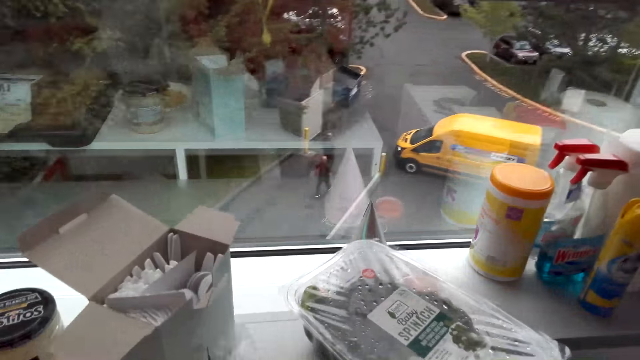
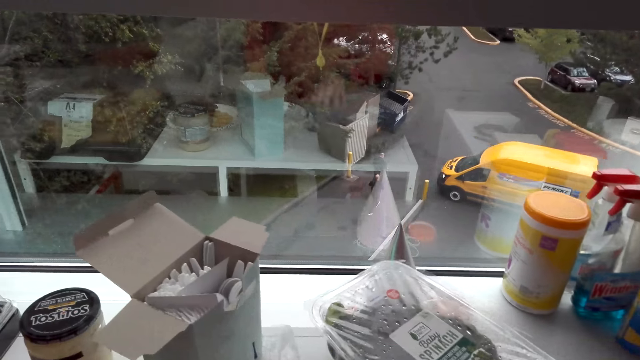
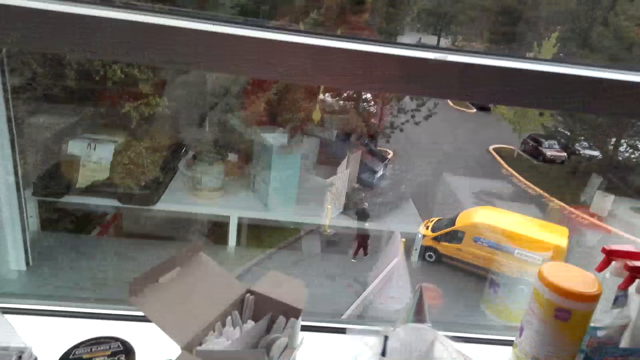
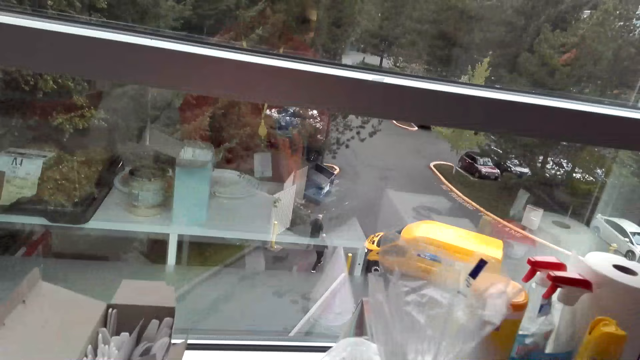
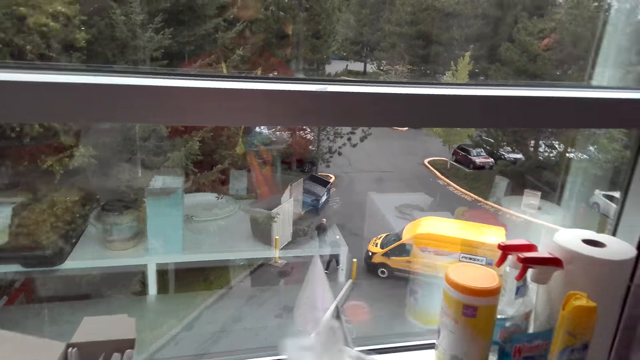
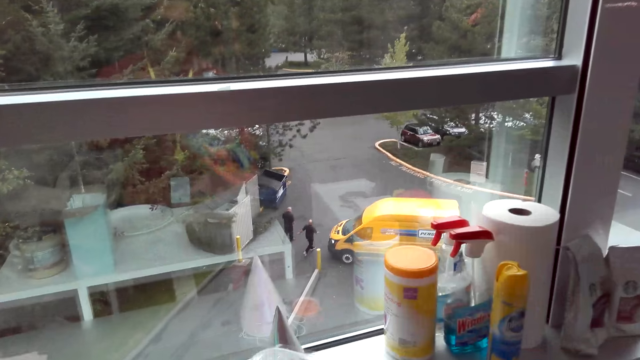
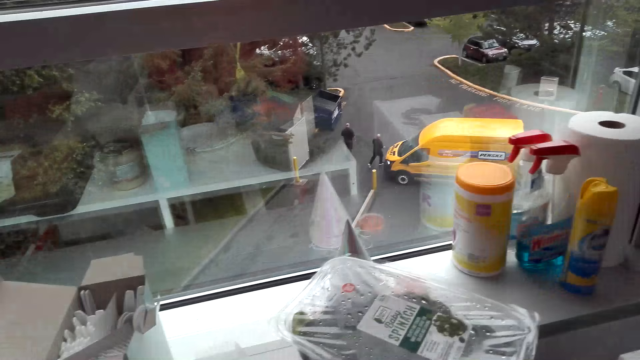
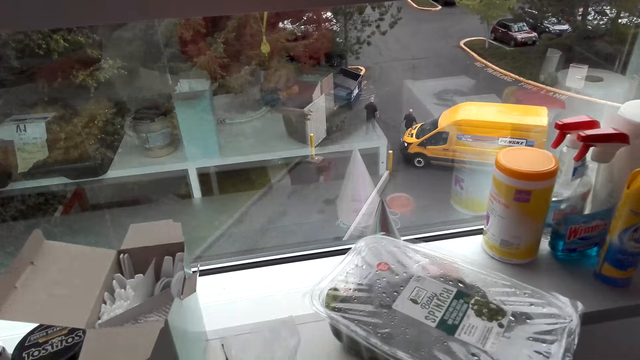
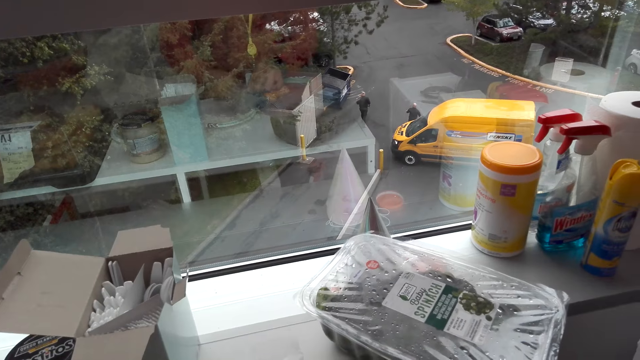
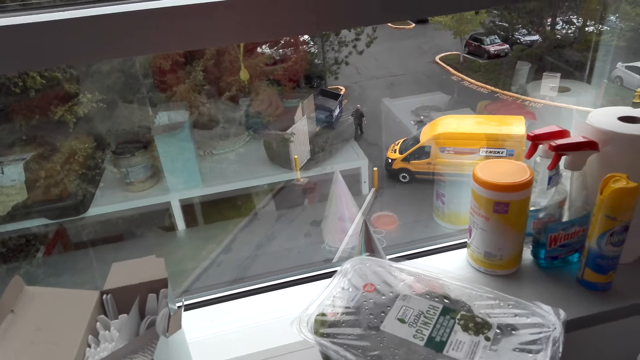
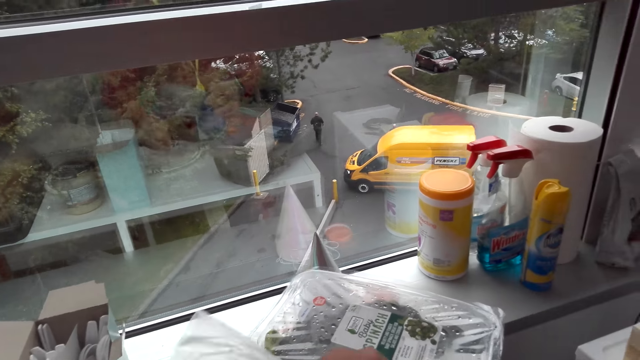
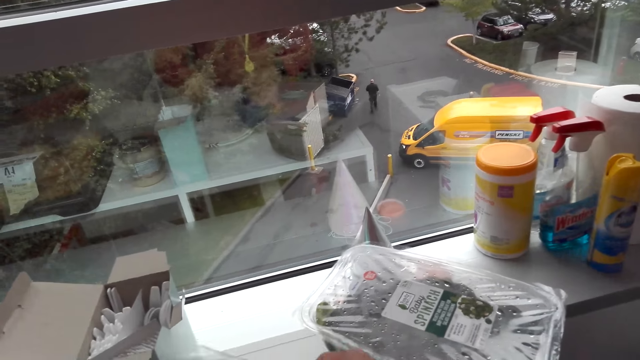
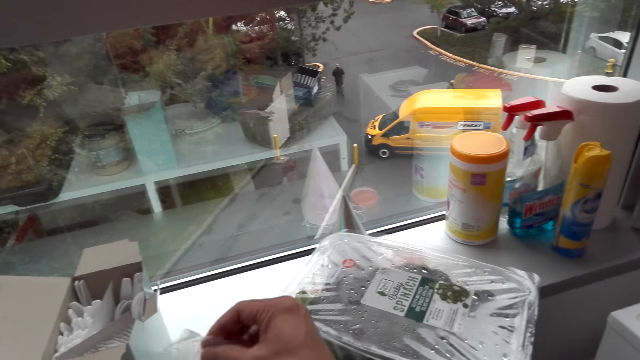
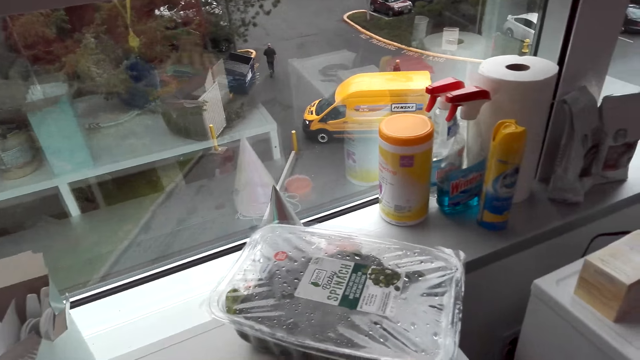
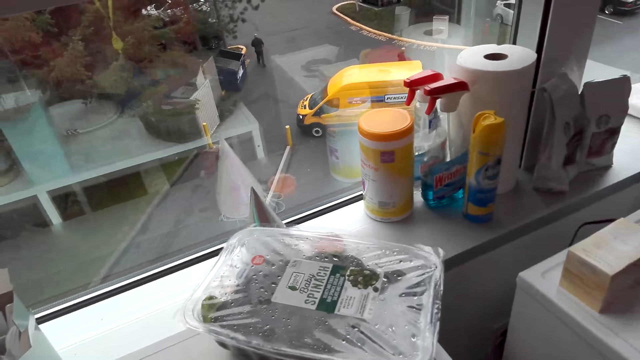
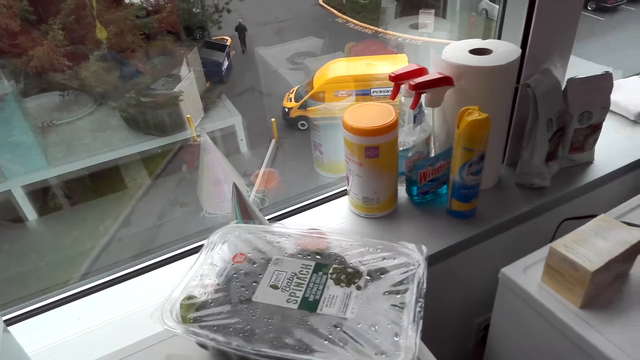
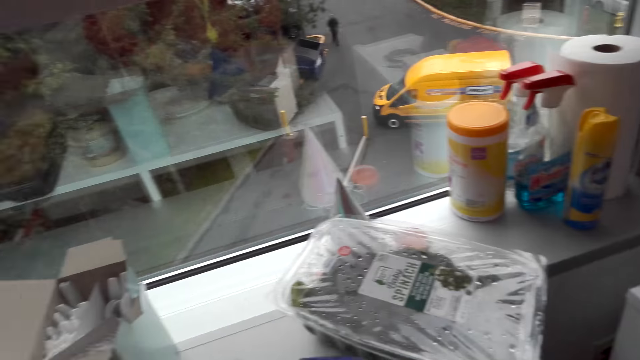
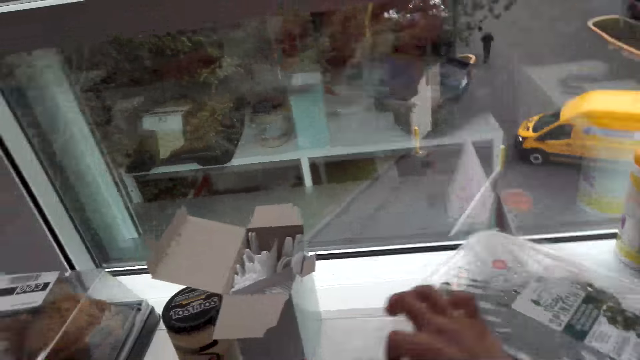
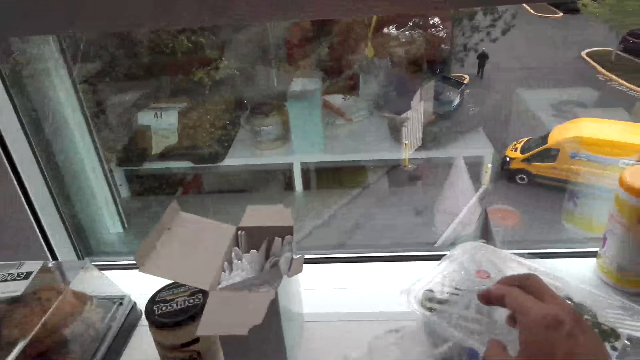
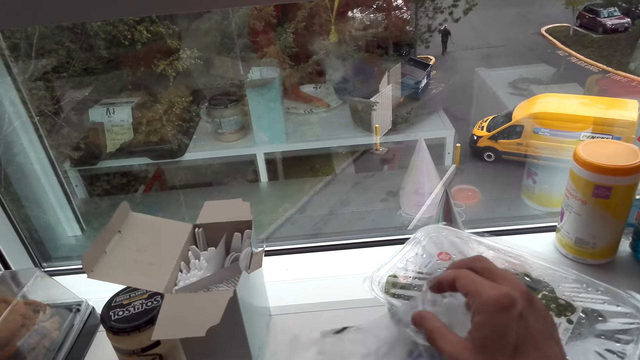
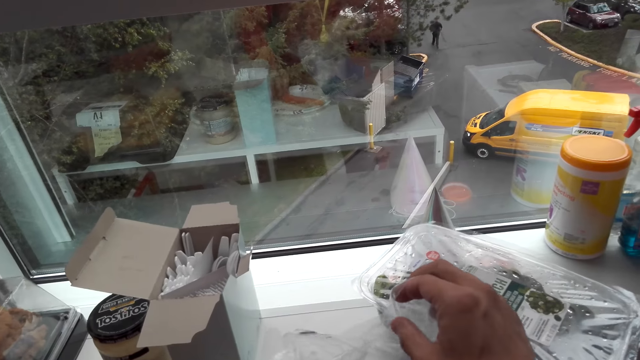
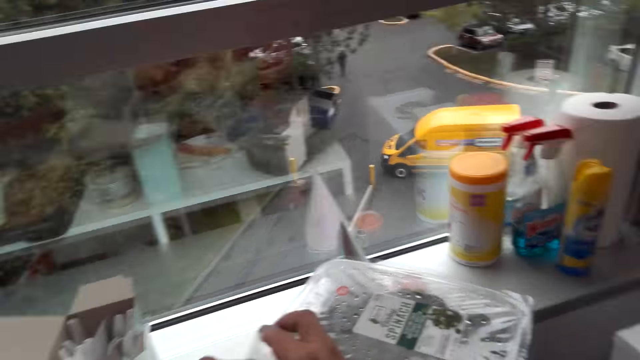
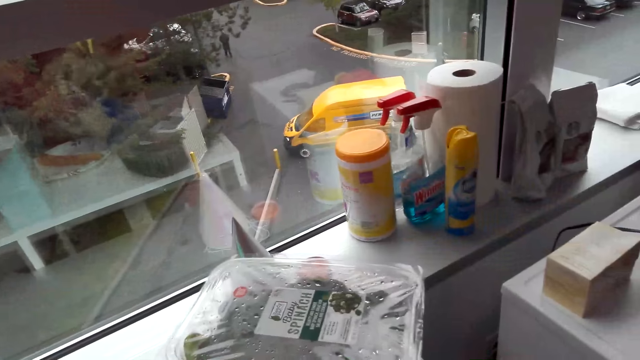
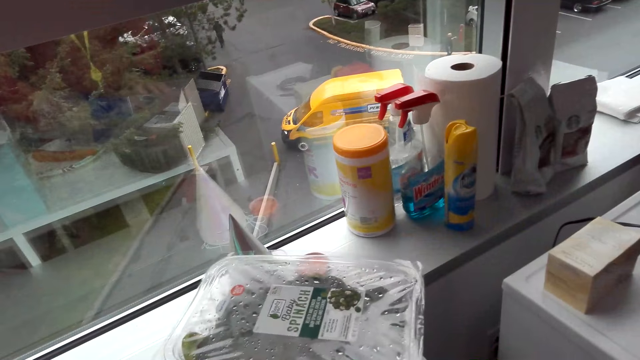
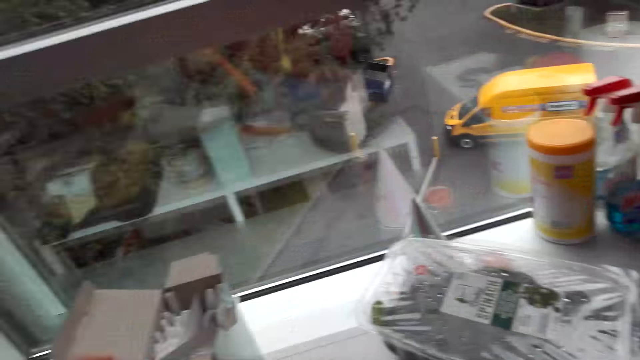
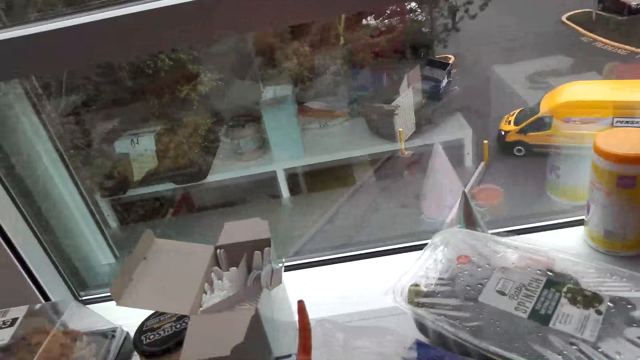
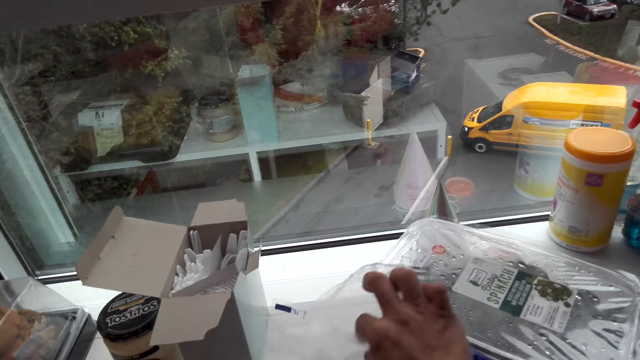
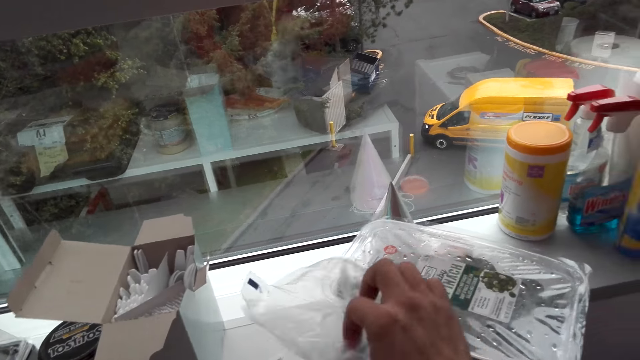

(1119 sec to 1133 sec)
The camera wearer places a plate on the stand. They open a sachet. They place carrots on the plate.

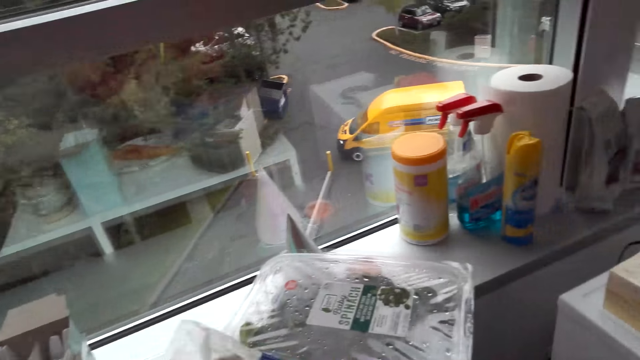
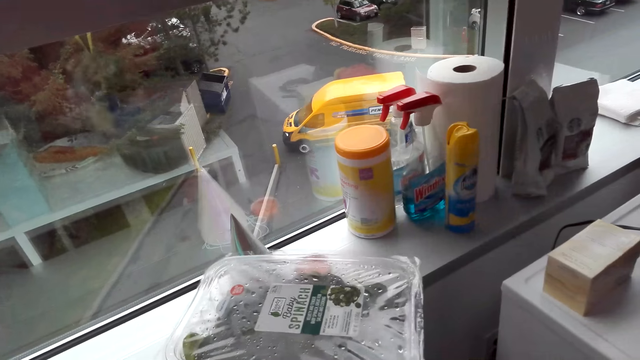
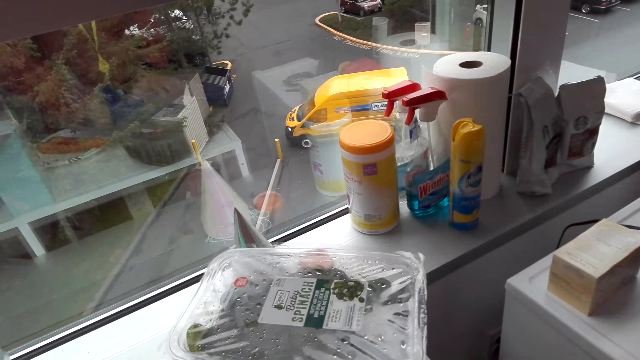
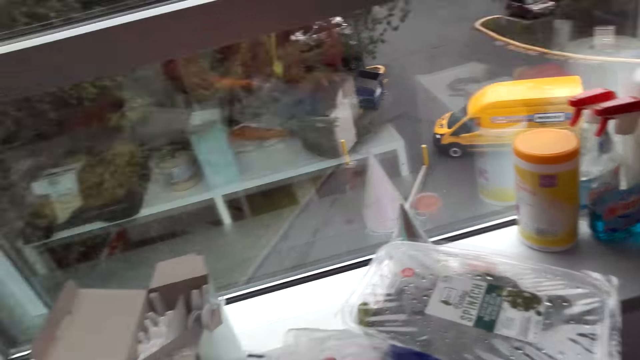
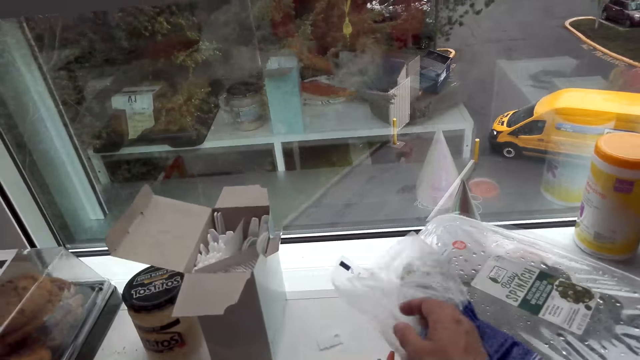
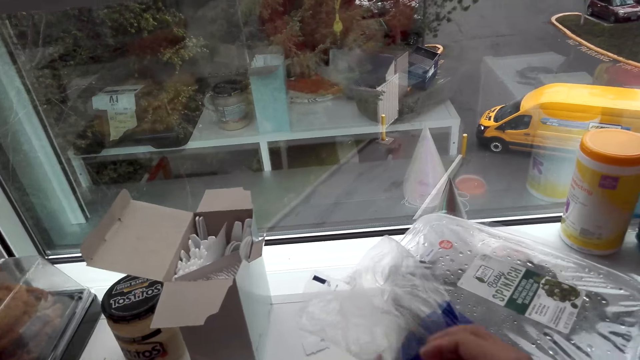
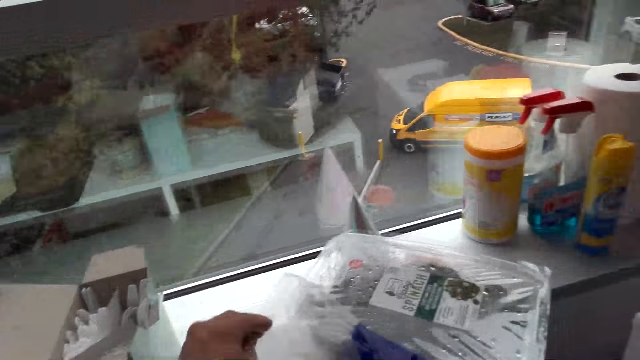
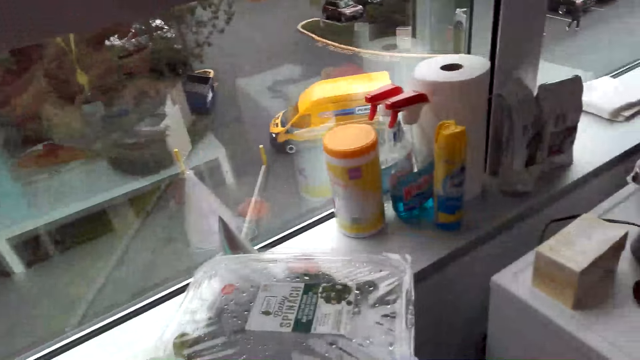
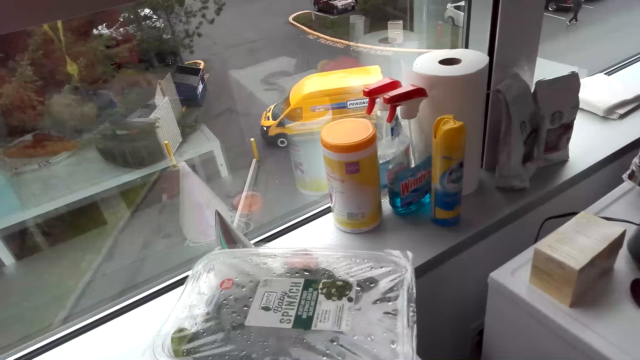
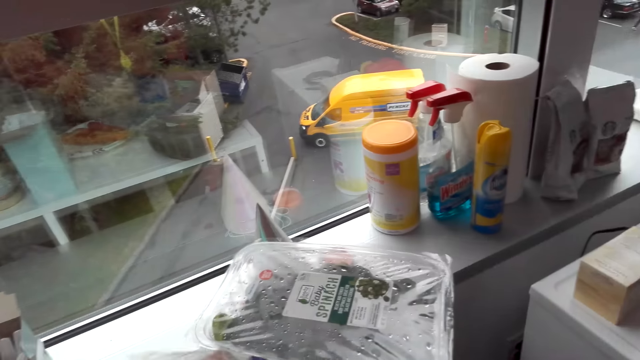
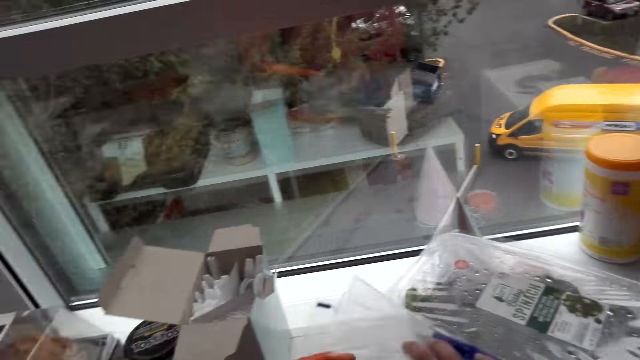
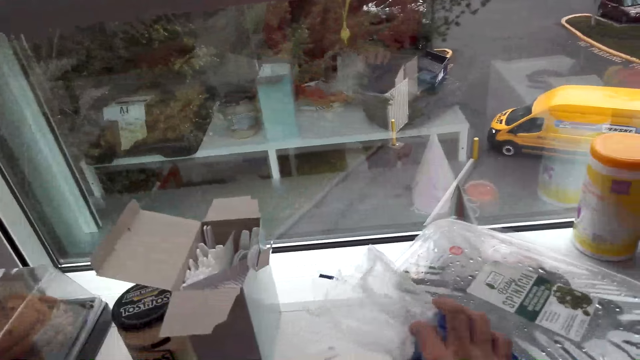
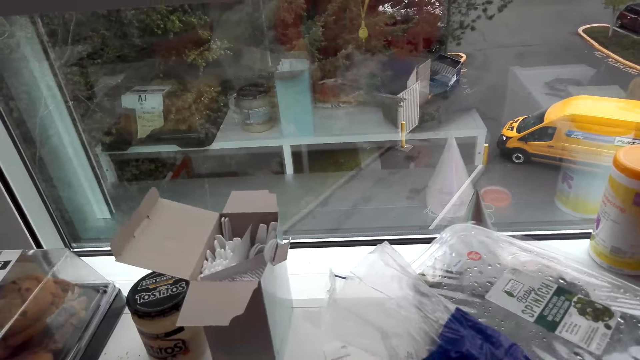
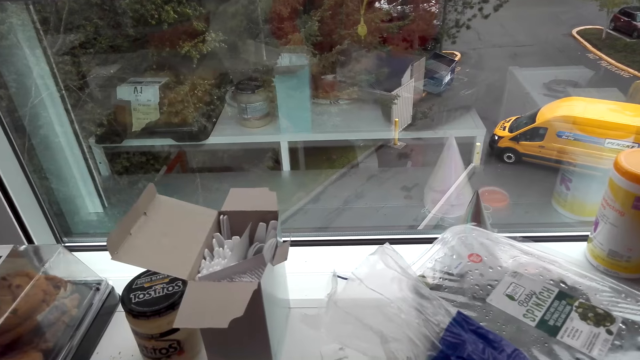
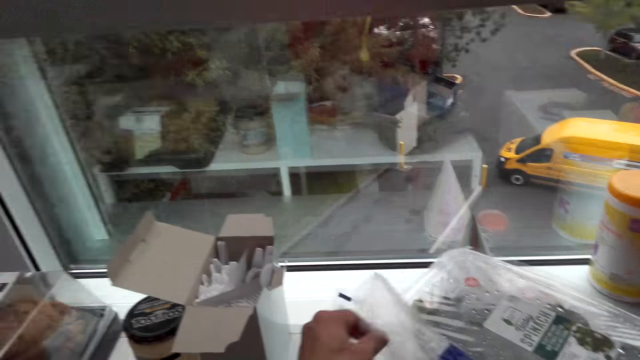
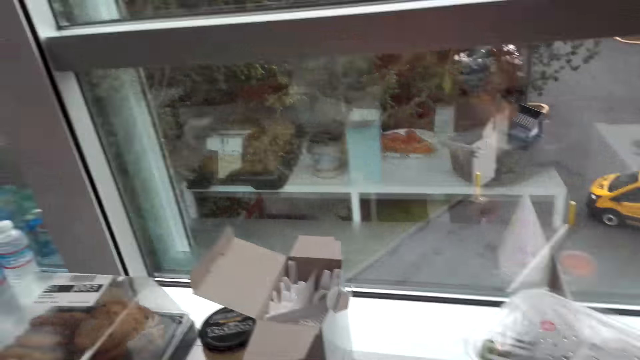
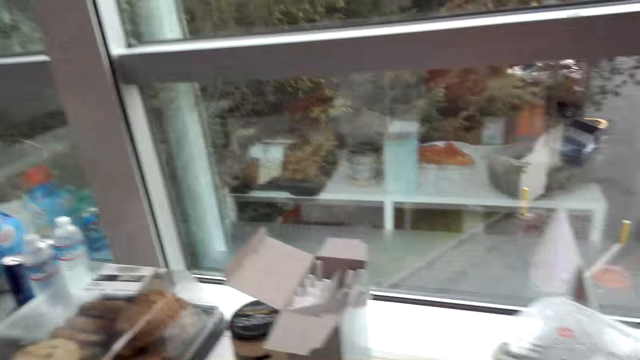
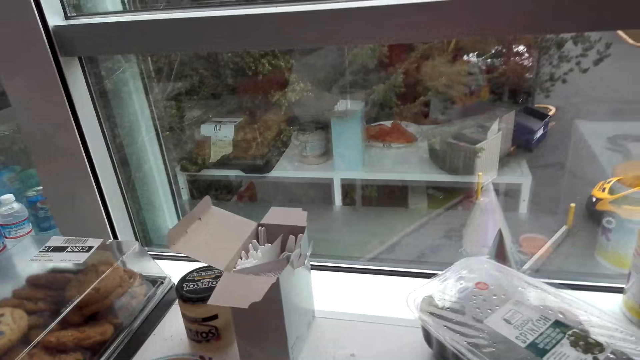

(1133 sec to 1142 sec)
The camera wearer takes something.
